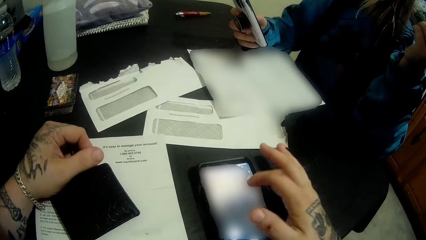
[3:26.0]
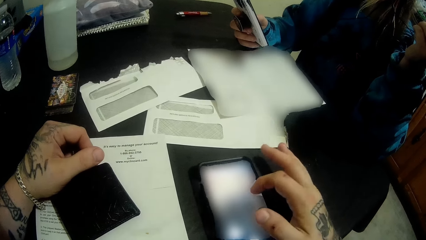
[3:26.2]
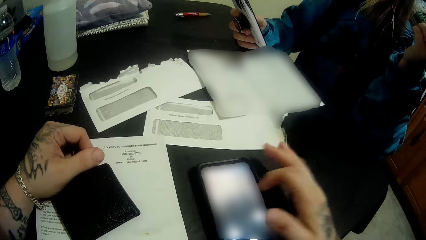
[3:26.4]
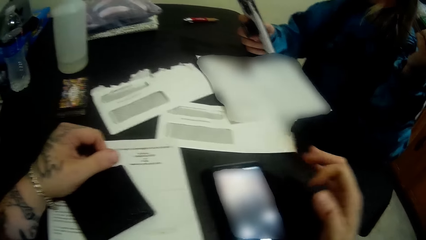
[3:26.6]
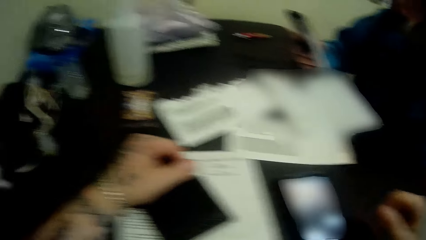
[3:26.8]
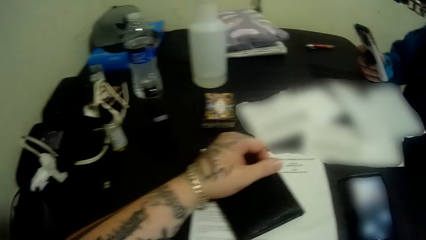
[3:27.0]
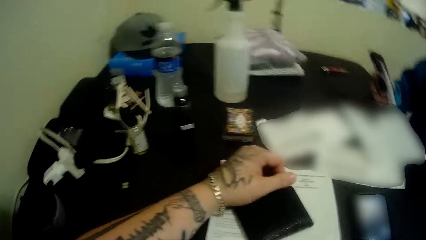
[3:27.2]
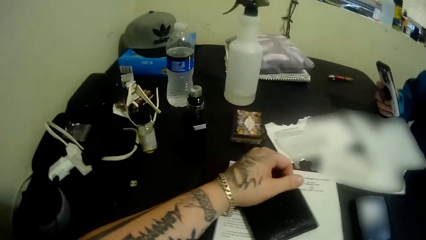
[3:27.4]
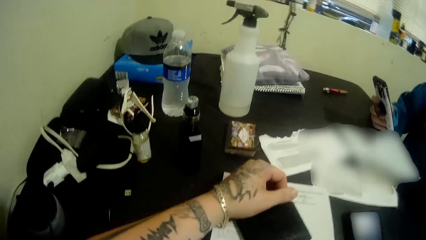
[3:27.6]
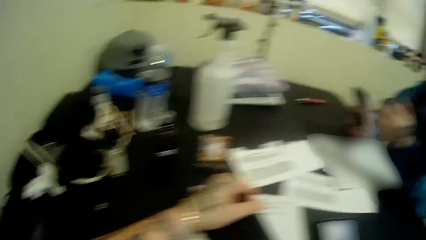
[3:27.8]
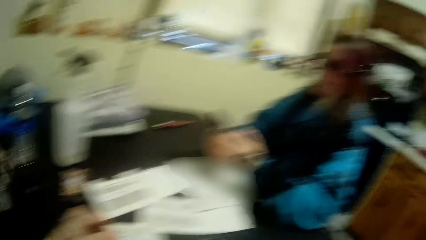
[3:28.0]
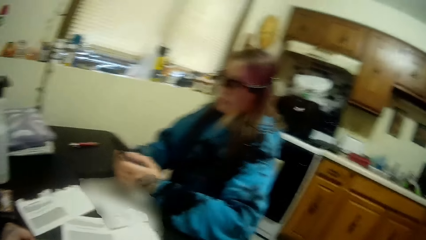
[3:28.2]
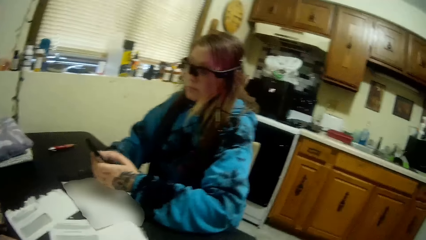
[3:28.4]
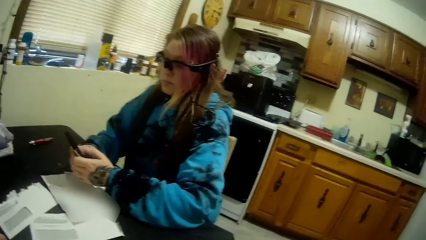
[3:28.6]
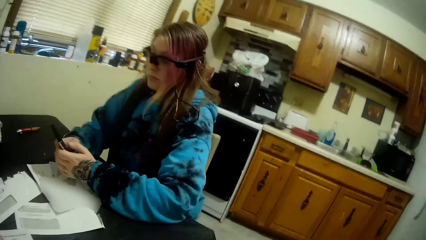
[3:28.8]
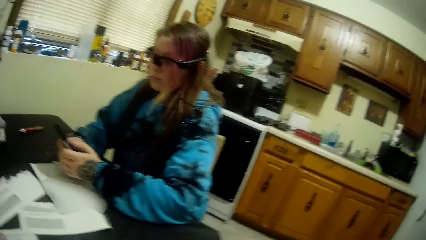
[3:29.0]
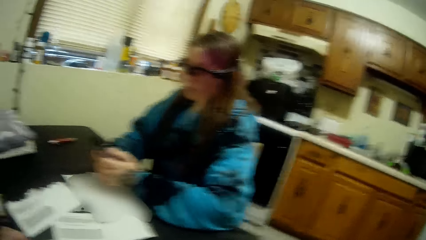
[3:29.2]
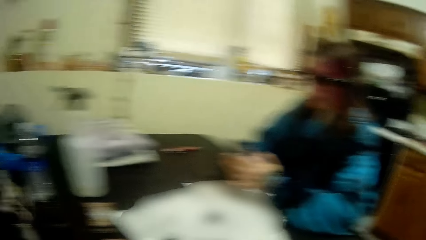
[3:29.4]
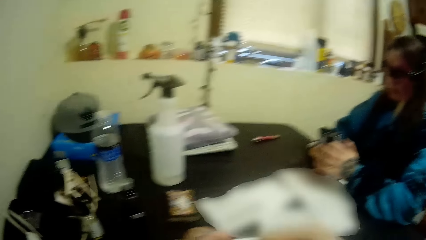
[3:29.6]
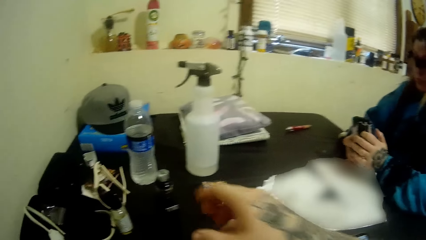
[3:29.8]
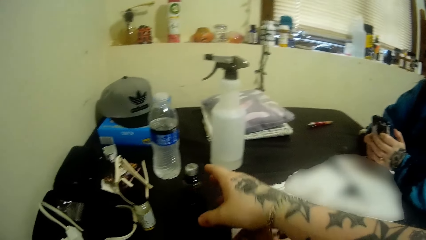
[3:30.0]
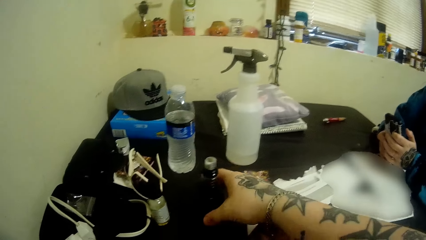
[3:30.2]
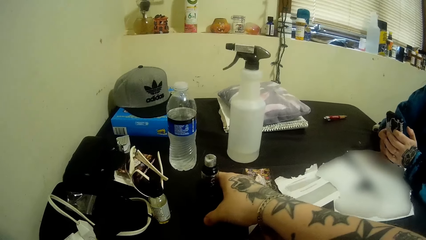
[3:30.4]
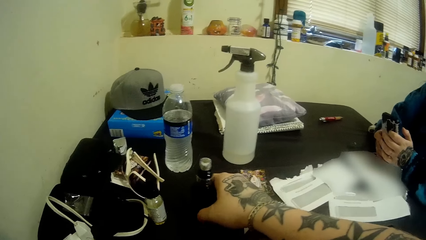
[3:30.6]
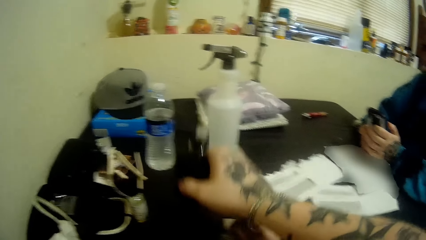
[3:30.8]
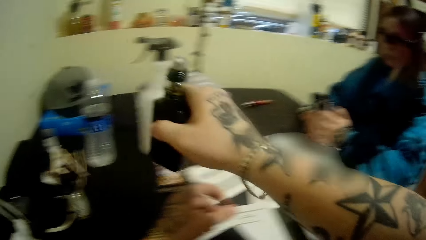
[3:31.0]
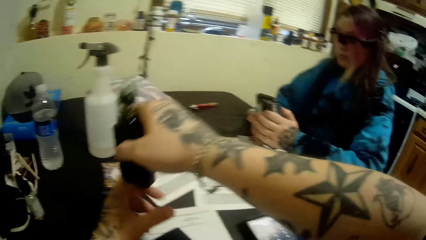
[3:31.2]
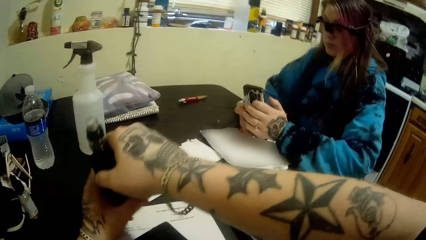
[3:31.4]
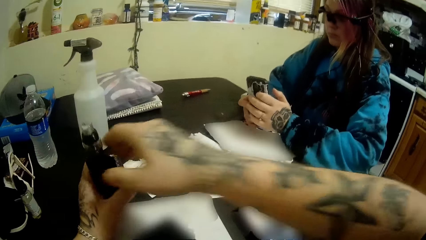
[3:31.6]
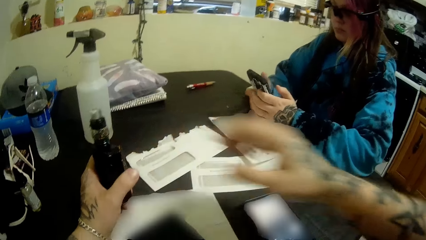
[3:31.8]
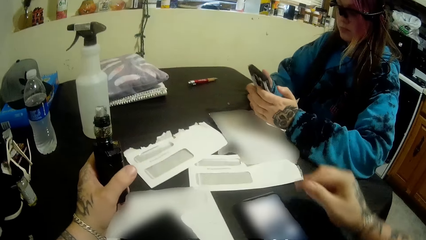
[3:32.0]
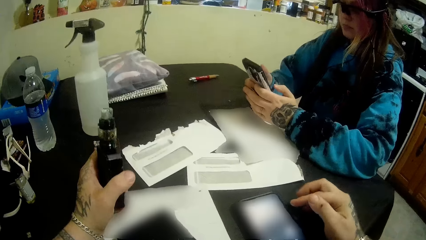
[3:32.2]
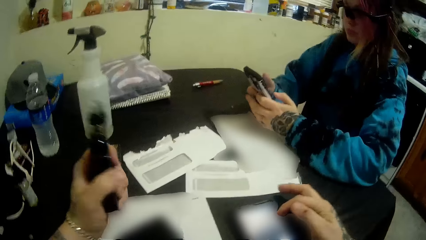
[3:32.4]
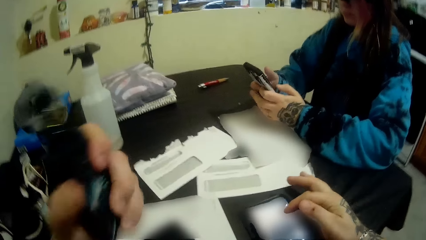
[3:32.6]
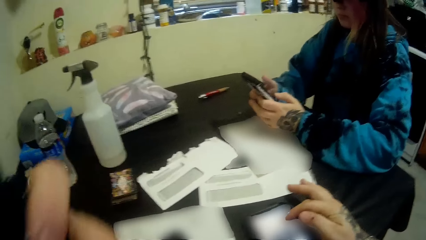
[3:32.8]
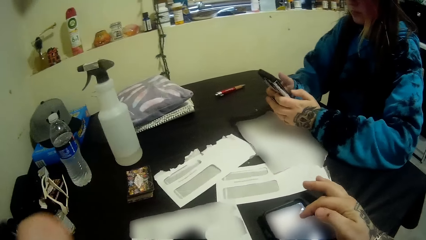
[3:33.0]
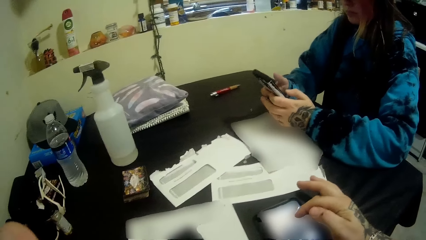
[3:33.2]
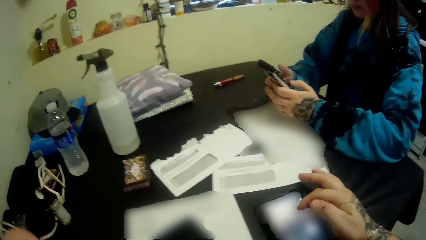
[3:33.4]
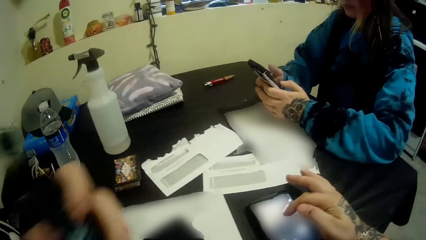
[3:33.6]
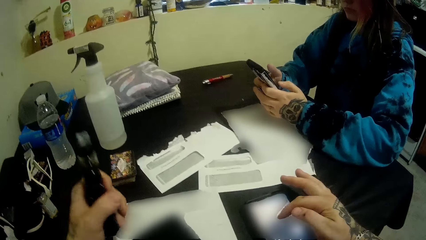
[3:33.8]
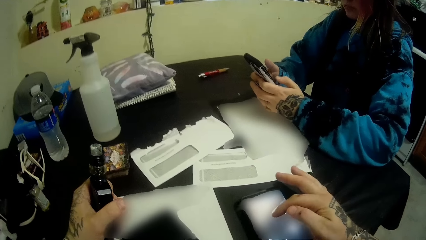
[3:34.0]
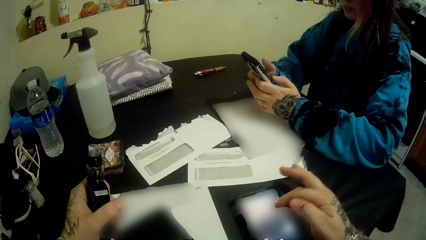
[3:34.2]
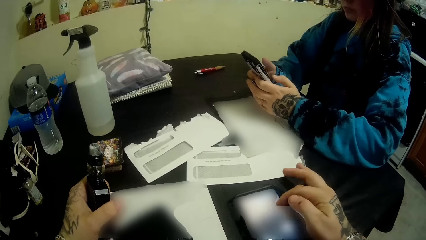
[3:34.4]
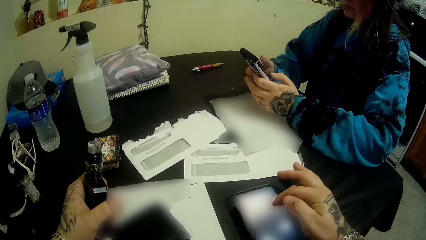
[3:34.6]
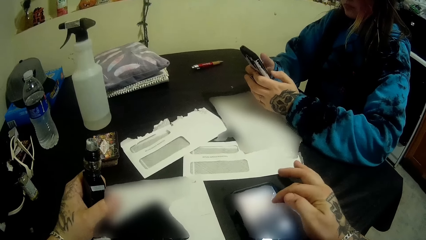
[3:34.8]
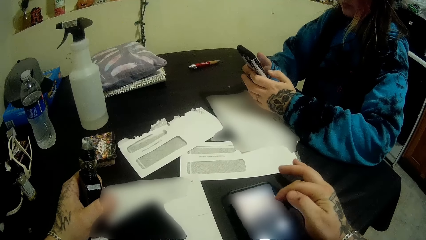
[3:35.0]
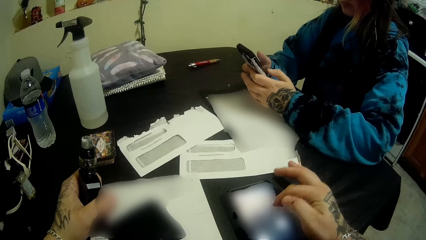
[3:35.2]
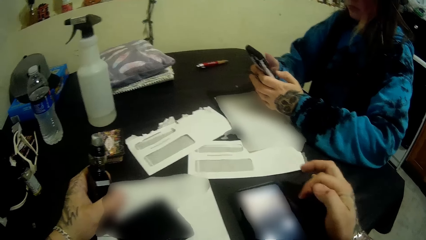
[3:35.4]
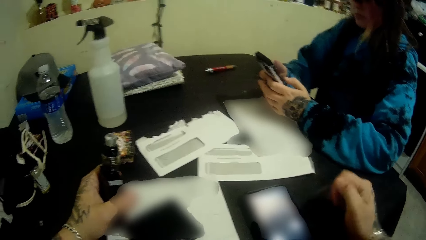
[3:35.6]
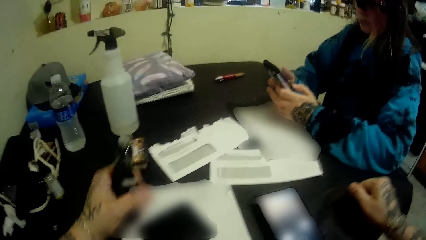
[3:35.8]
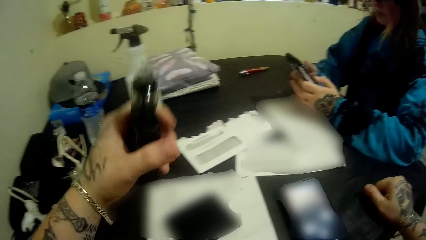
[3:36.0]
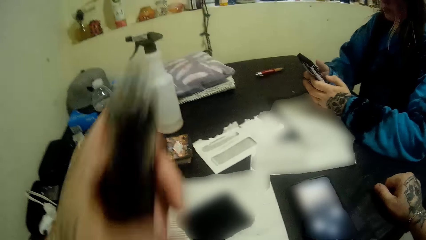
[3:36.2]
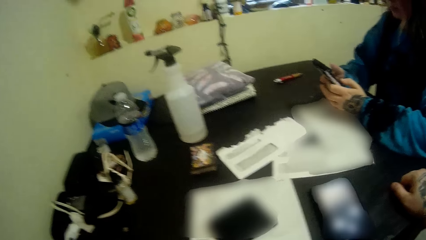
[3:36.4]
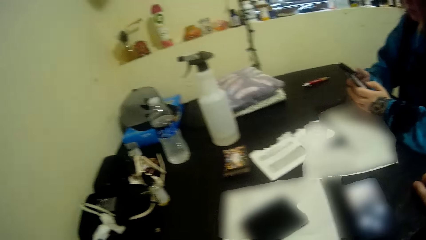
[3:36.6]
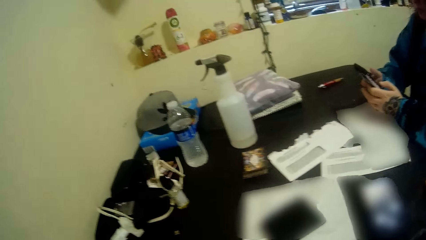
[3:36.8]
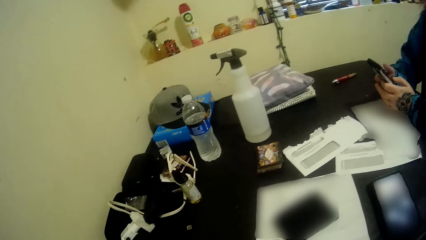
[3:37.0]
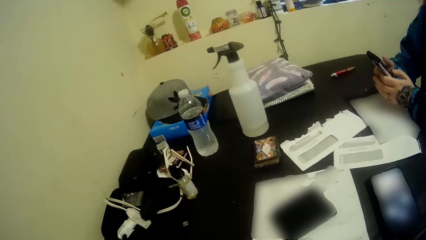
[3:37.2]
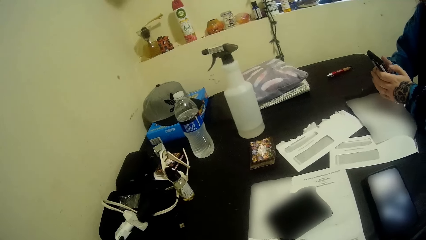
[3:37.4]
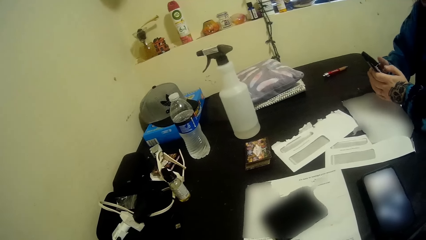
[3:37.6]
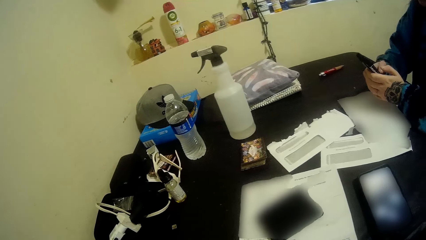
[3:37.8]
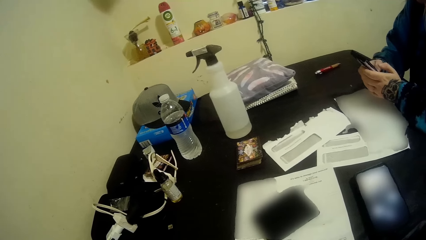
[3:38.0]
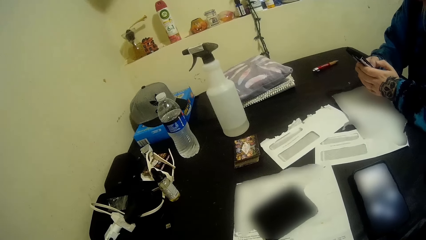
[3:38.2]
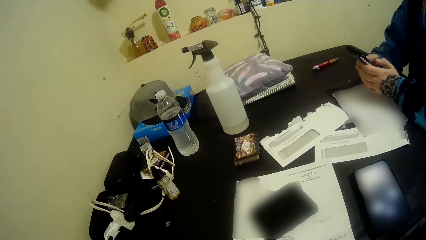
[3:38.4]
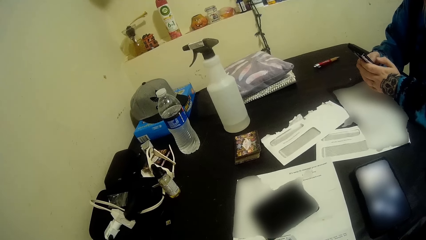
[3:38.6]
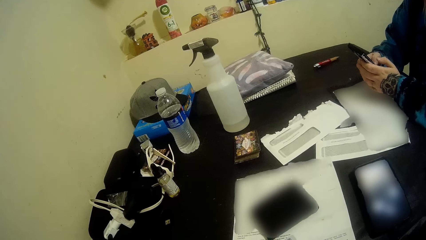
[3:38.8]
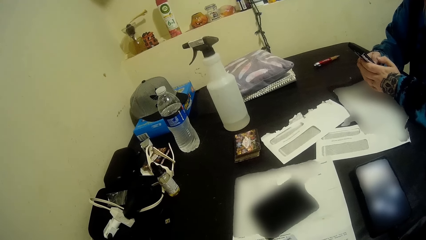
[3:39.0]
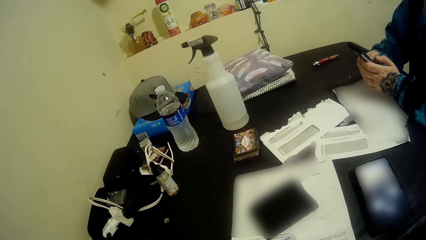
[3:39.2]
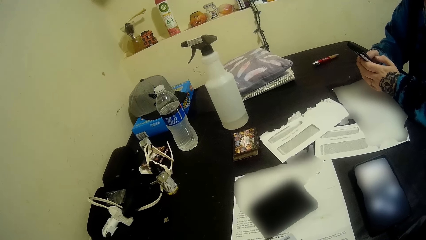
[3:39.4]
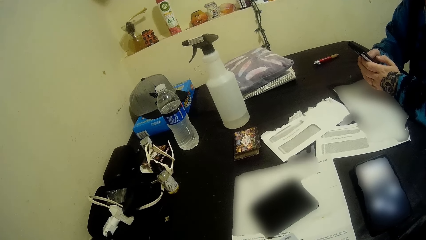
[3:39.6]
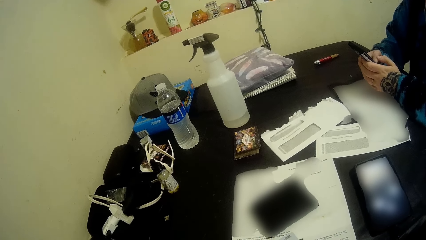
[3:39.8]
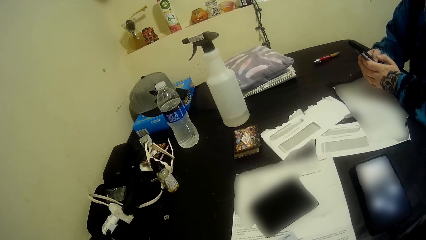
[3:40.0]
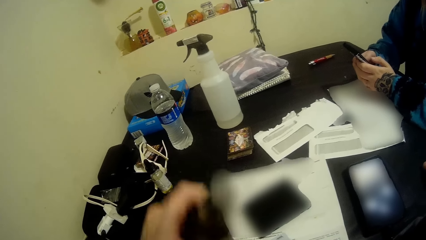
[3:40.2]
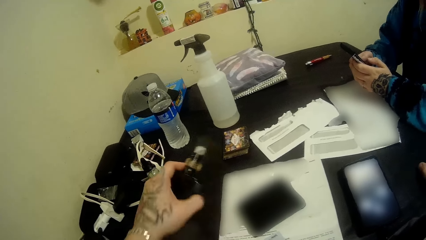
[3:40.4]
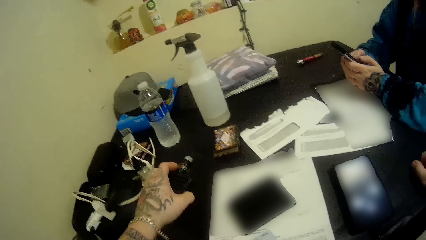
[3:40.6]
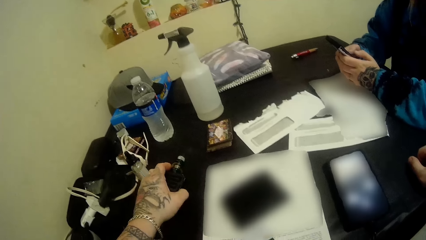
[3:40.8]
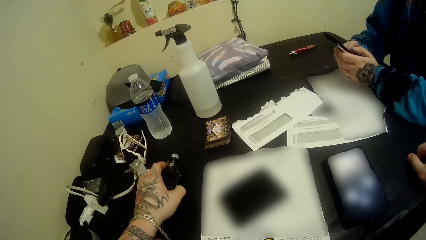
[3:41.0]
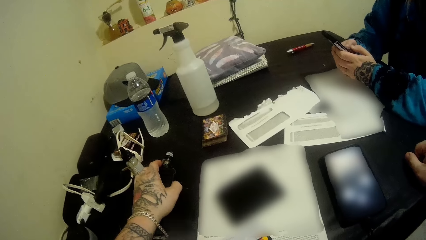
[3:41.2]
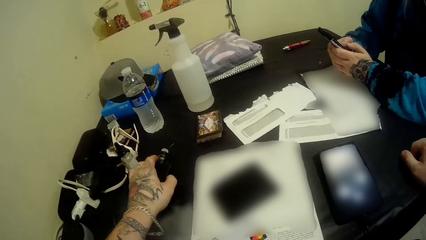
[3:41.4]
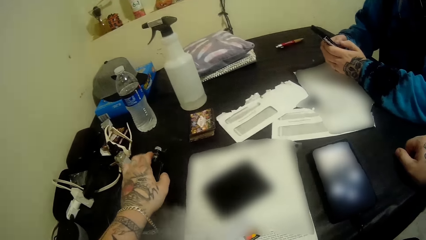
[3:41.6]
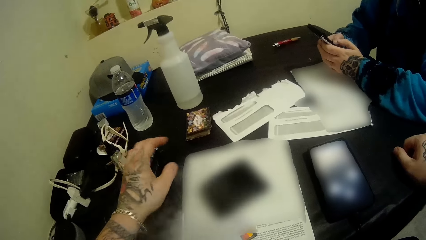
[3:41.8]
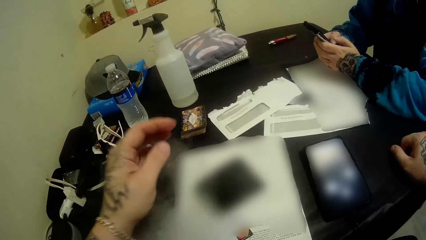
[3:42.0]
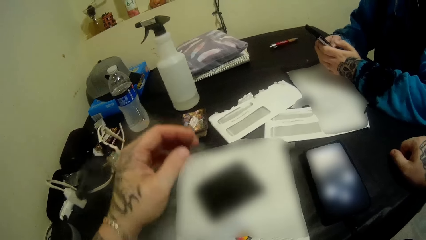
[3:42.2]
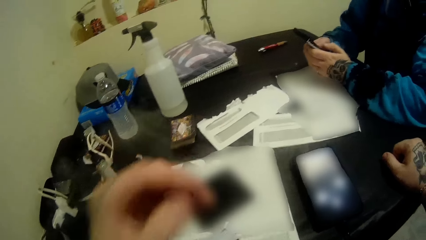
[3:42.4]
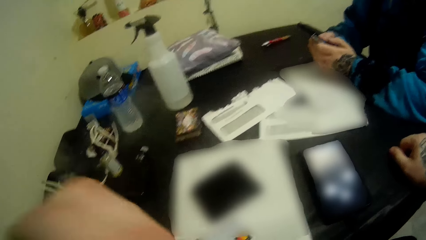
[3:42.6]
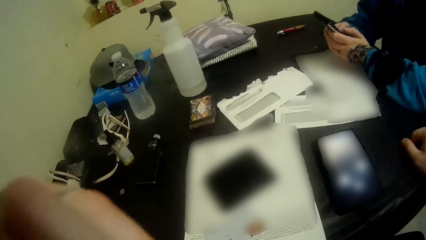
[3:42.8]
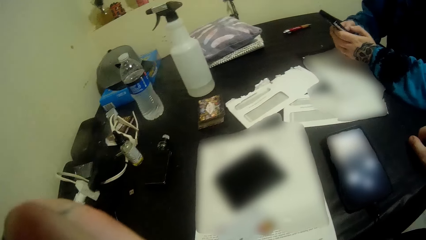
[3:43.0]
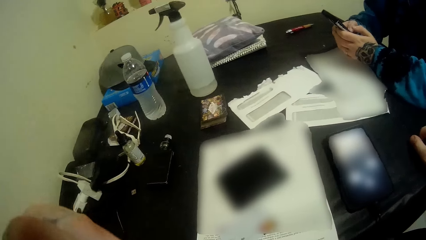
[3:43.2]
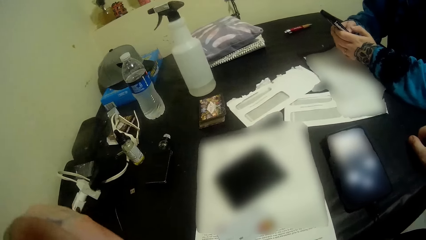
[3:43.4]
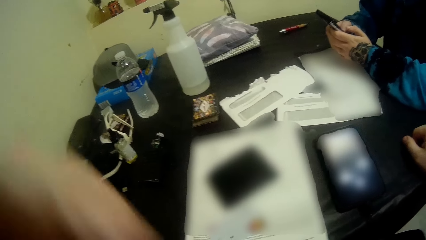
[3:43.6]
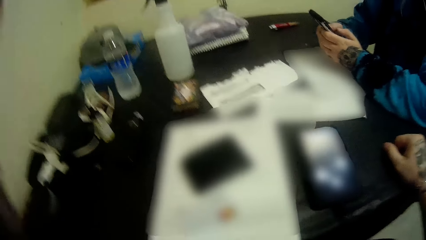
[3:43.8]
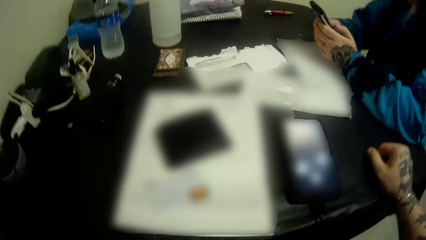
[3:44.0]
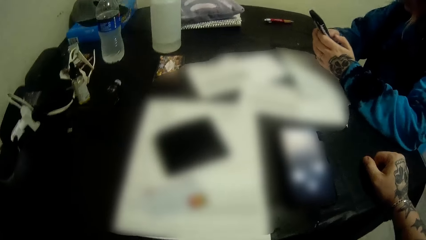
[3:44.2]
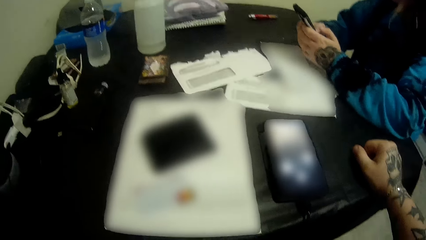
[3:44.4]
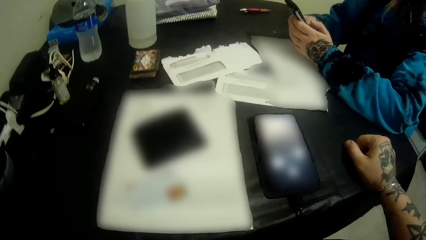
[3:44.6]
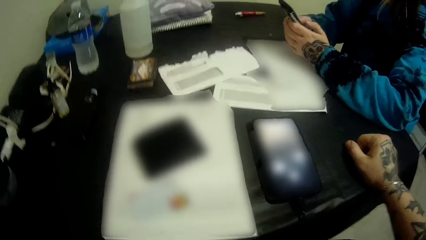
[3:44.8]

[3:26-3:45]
A woman dials the phone. The camera wearer picks the pipe or bottle from the table. He holds the bottle with the hand, moves the pipe to his left hand, lifts the bottle, dials the phone, lifts the bottle, and looks at the paper. The woman dials the phone. The camera wearer drops the pipe on the table and lifts the hand.
